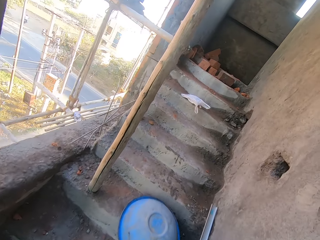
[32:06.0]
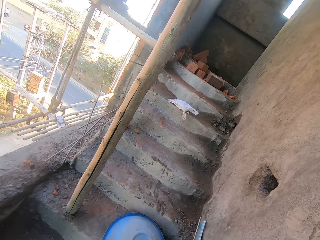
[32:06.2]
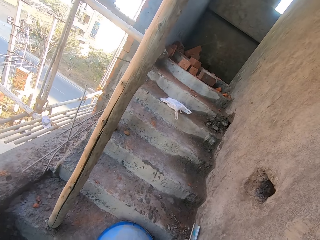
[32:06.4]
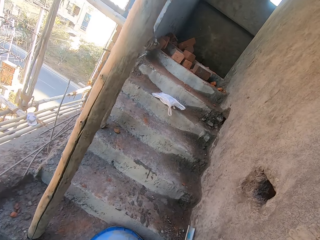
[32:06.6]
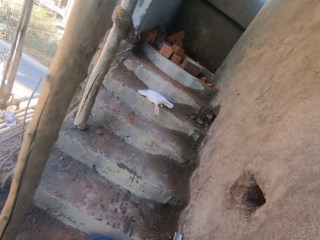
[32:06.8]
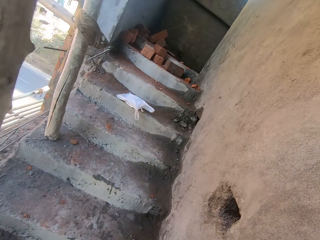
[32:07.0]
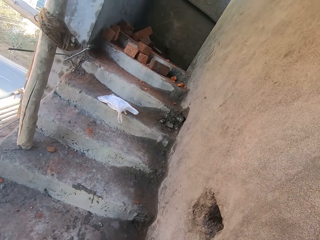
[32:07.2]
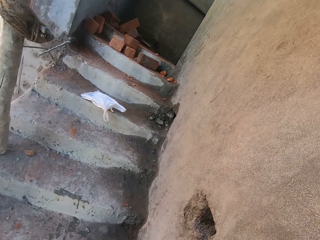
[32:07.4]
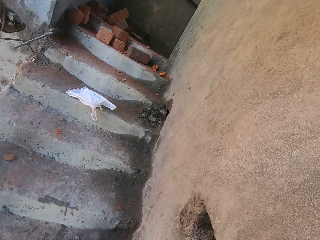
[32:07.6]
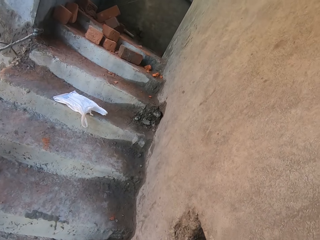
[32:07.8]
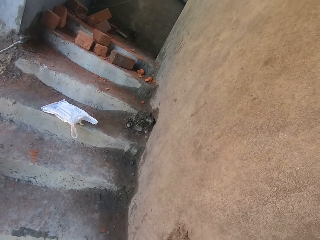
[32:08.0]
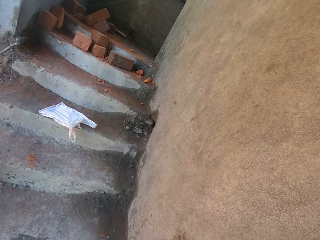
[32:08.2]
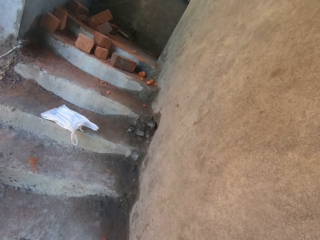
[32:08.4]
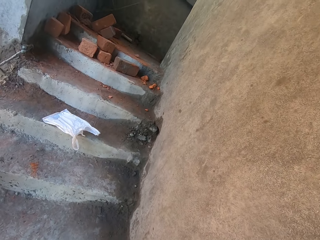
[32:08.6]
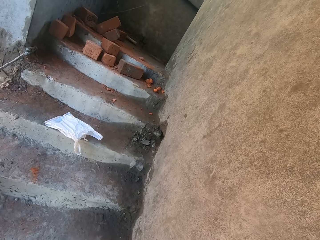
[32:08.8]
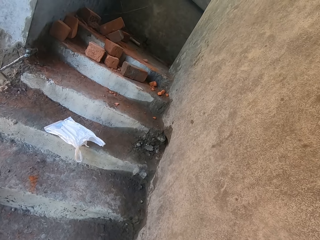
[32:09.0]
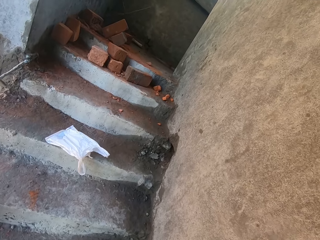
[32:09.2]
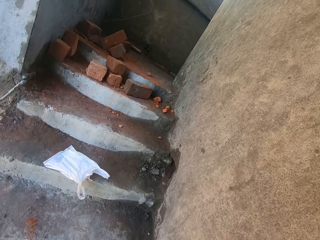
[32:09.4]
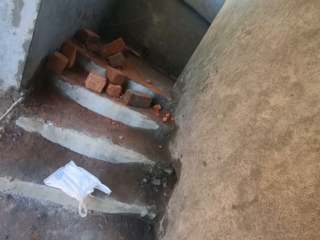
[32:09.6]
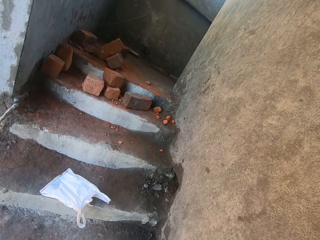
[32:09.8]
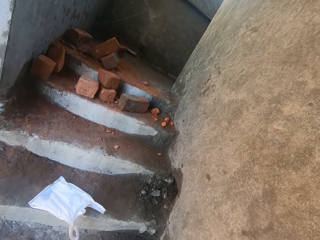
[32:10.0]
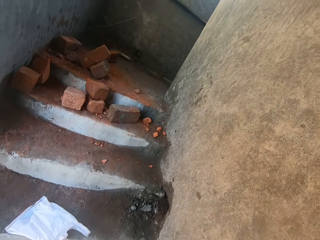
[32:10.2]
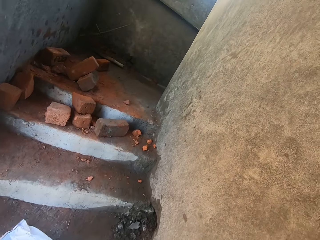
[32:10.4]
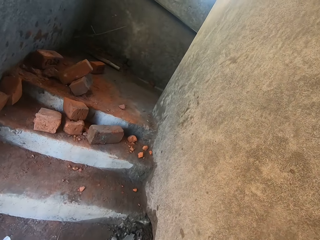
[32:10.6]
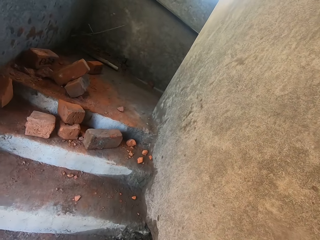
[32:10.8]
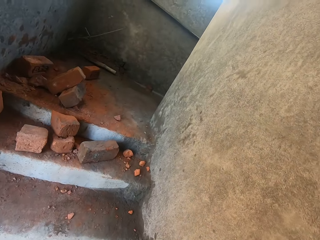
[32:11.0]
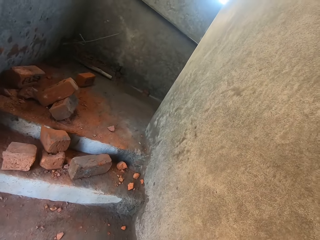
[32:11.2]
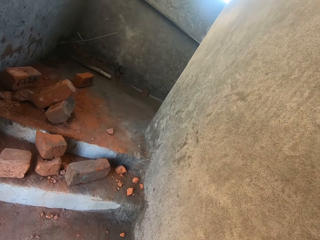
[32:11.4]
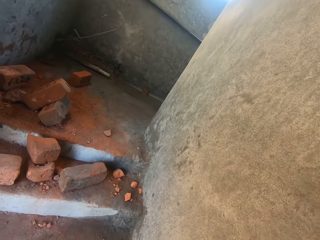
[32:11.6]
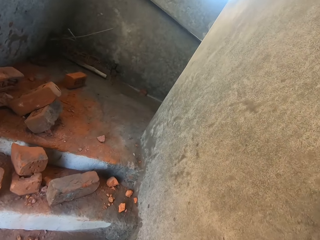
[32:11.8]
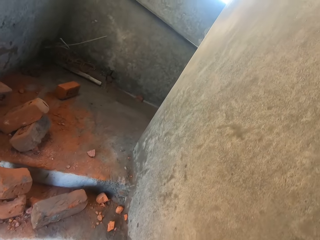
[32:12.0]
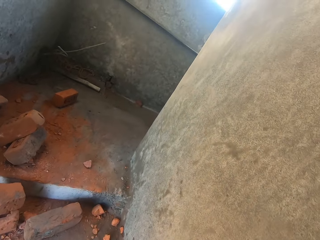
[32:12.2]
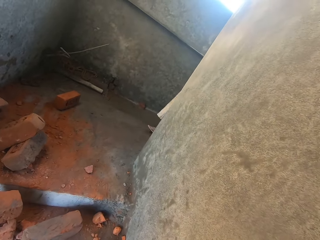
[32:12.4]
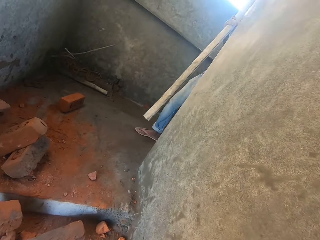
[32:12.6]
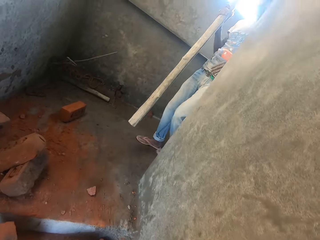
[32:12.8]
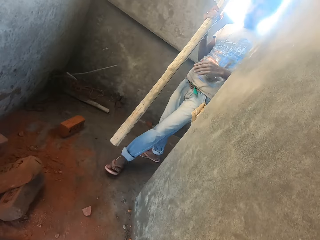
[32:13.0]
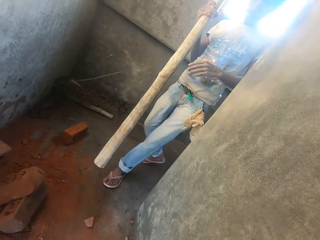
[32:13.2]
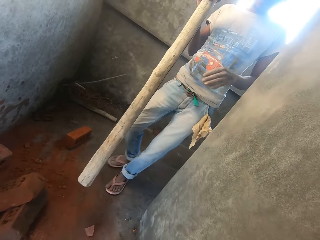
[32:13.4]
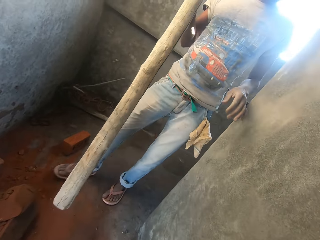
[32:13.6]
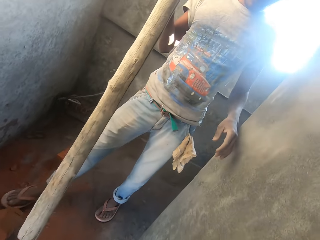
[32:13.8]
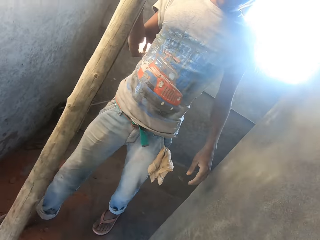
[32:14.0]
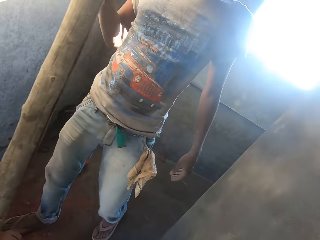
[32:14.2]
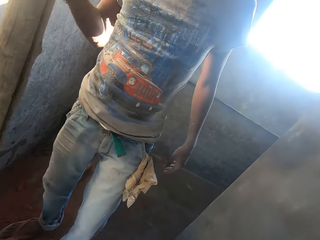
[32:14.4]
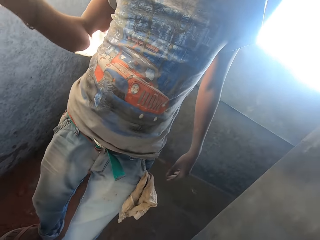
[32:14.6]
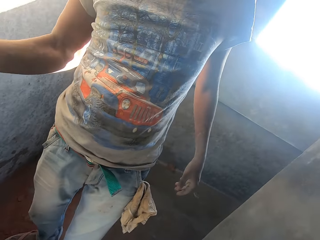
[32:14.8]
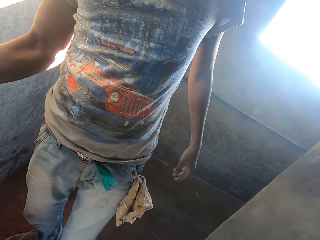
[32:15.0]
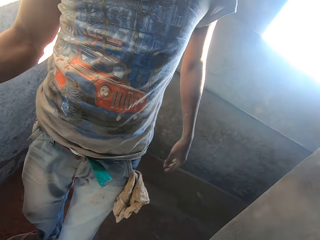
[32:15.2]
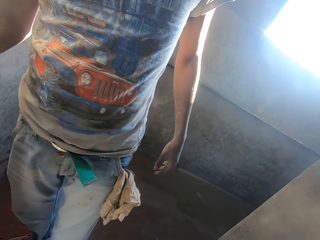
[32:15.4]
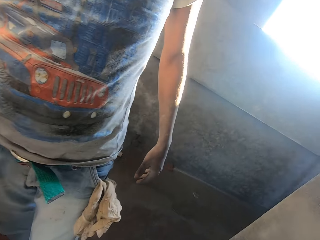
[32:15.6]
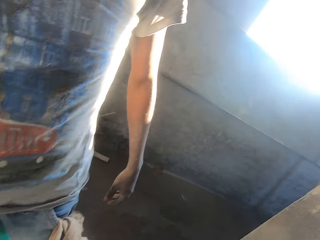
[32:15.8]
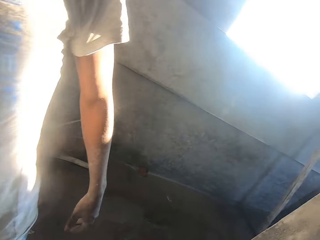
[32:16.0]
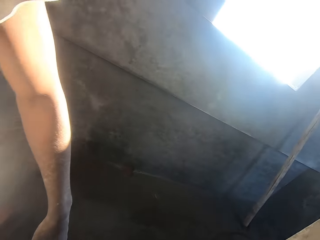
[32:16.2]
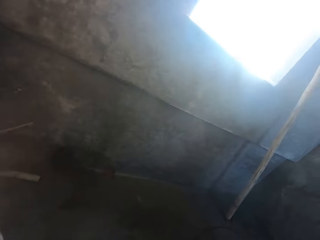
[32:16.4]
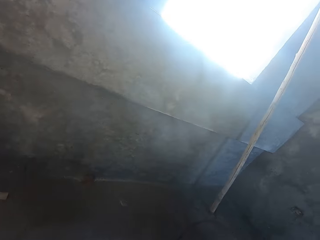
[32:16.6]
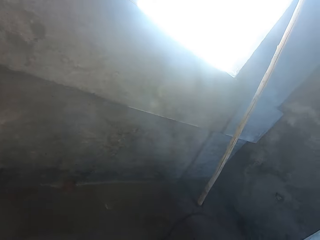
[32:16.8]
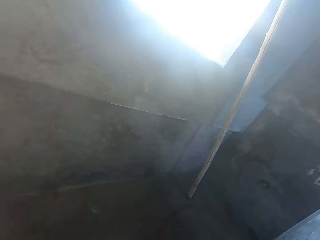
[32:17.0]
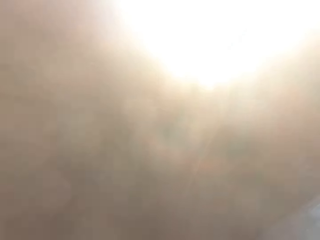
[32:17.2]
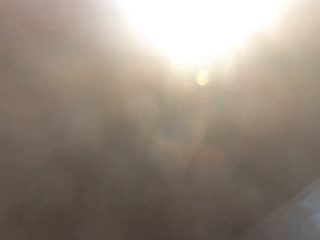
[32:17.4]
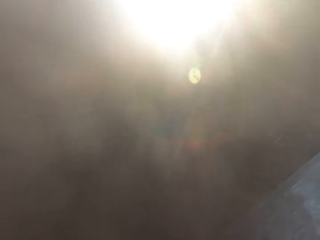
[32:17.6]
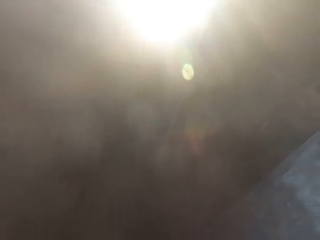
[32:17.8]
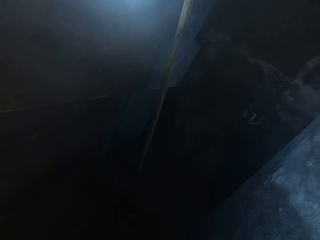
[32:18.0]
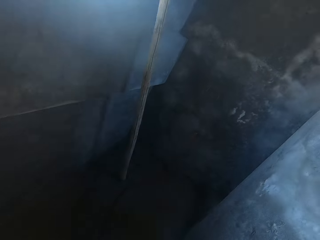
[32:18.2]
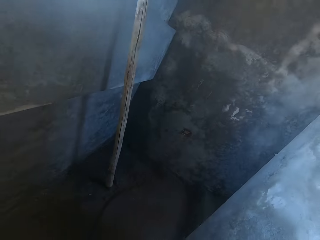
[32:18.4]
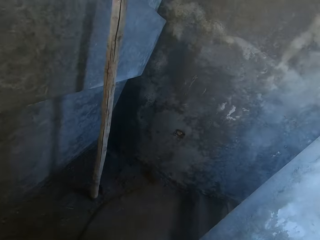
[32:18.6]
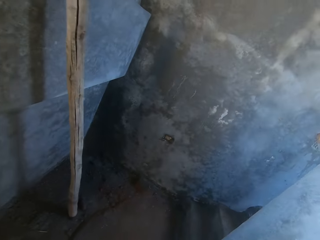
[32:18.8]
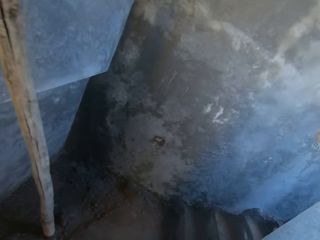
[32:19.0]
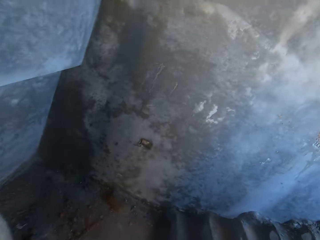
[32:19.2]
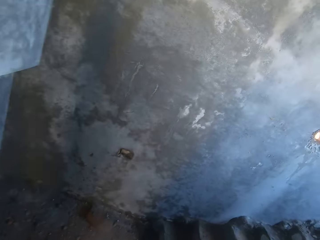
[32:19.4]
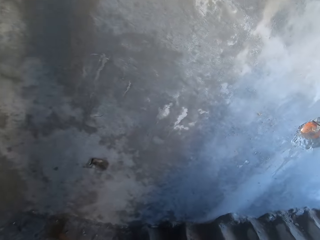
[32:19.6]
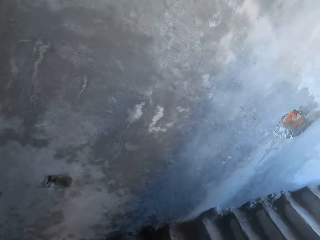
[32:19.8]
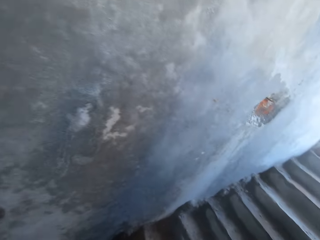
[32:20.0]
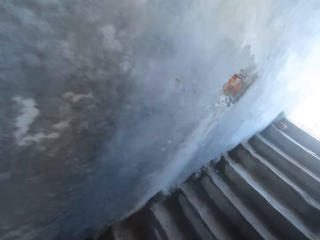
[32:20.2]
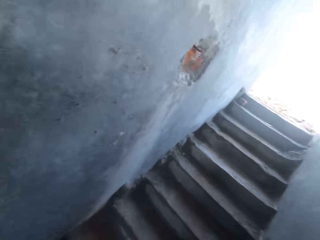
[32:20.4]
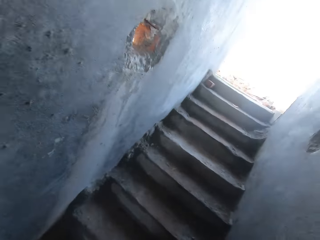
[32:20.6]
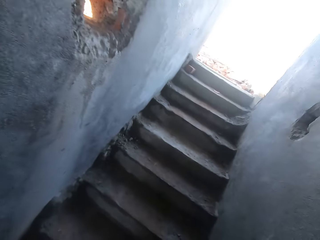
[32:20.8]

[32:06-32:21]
The camera wearer climbs the stairs repeatedly. A man walks past the camera wearer. The camera wearer climbs the stairs again.

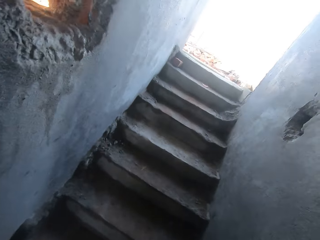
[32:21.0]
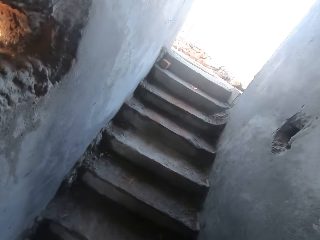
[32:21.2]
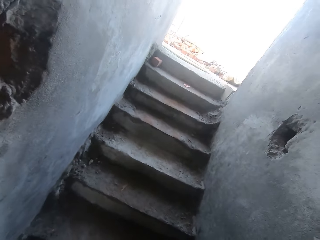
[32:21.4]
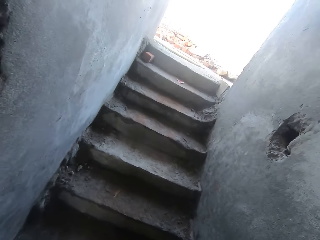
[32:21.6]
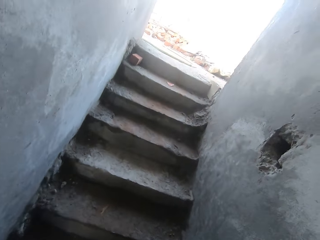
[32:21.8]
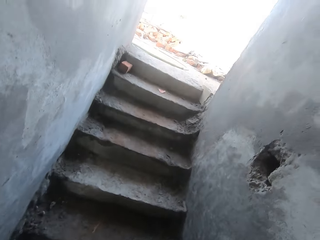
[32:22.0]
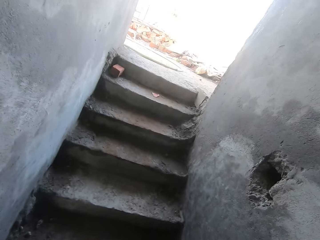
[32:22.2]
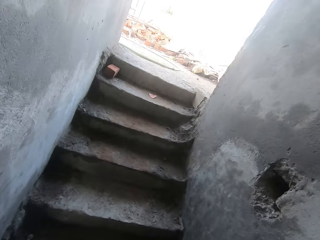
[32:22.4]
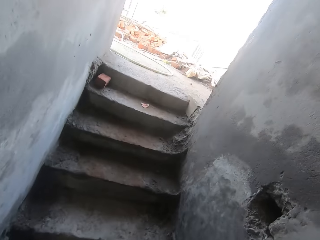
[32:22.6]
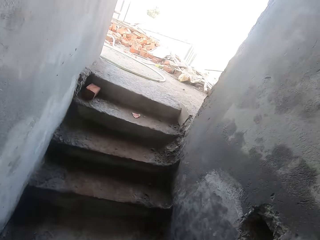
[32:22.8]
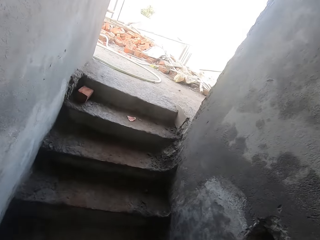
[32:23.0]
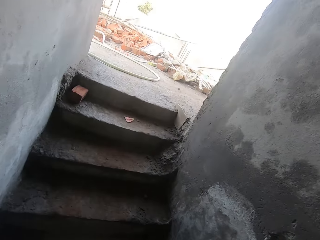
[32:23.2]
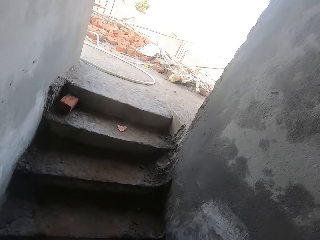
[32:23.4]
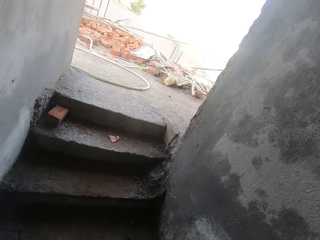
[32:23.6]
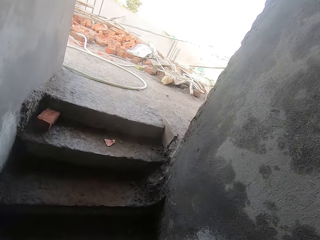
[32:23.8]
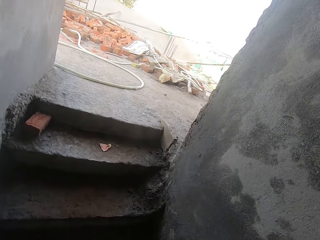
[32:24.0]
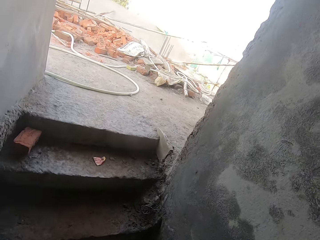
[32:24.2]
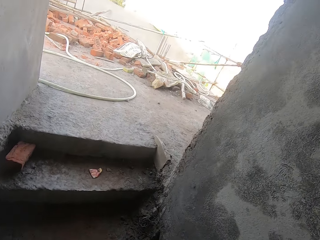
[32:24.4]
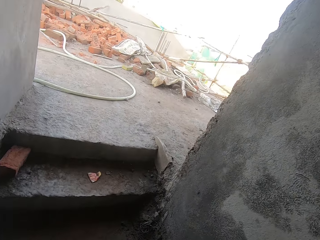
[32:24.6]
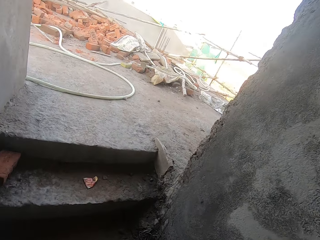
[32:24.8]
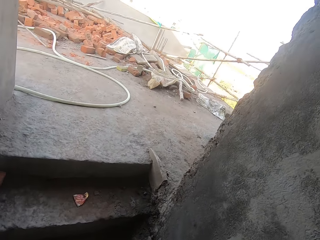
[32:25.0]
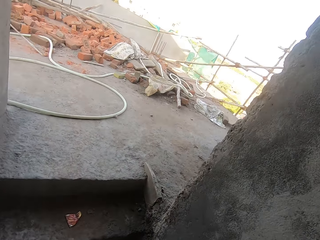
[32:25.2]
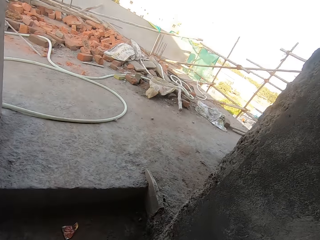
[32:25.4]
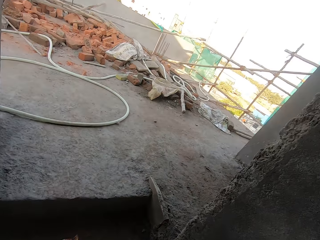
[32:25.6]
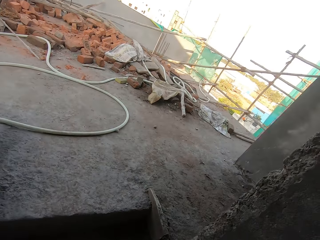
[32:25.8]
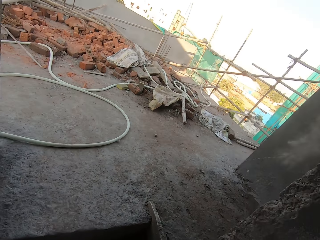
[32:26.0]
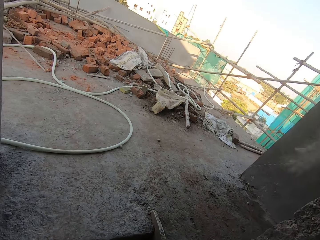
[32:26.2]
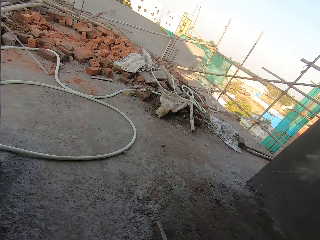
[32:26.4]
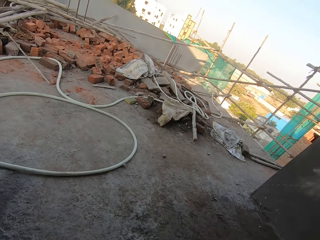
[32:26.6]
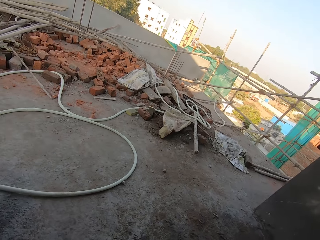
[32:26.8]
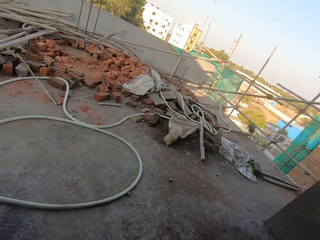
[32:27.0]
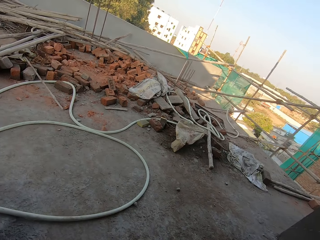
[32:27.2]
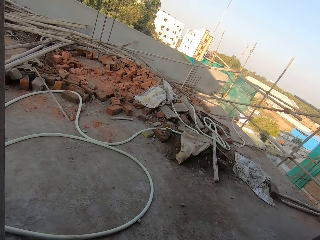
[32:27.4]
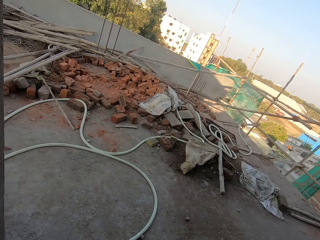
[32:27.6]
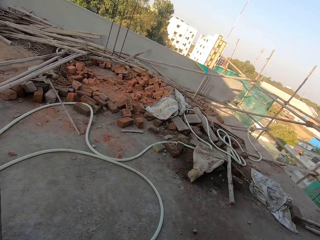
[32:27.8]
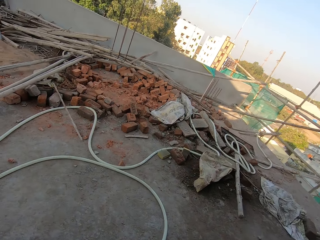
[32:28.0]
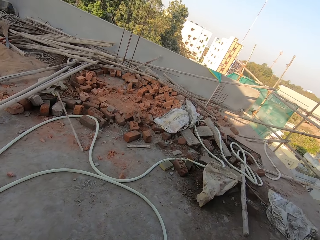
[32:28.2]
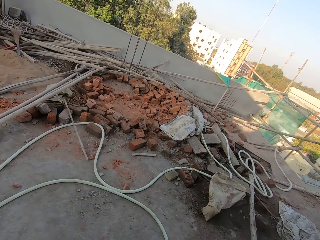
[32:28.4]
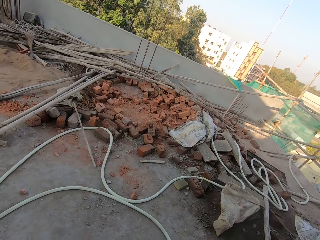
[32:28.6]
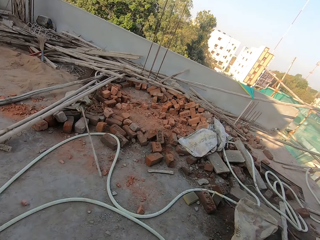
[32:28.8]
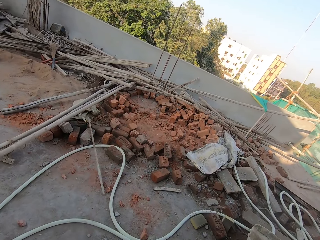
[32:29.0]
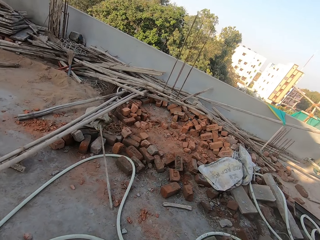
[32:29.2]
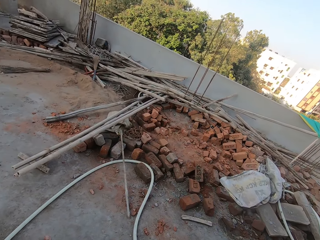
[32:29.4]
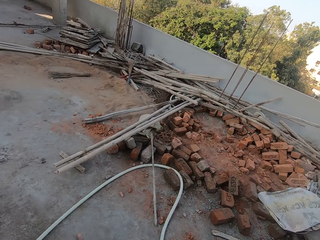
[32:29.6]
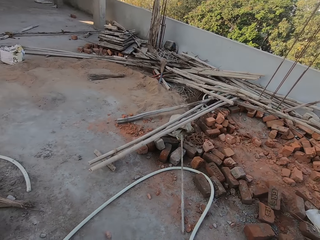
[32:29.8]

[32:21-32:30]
The camera wearer climbs the stairs. They climb the stairs again. They walk around the built house.
